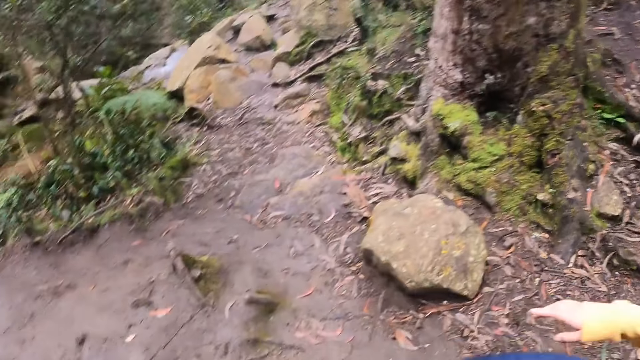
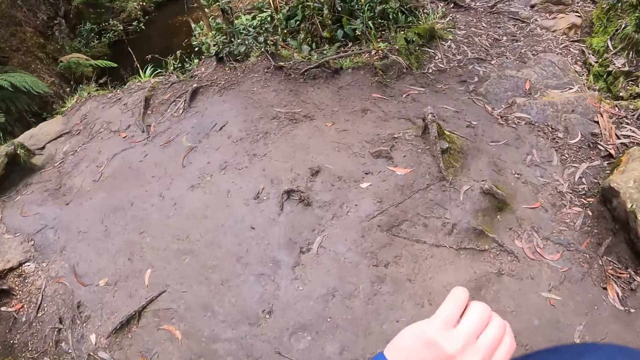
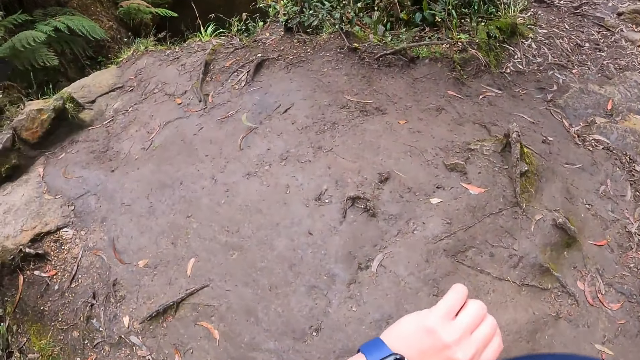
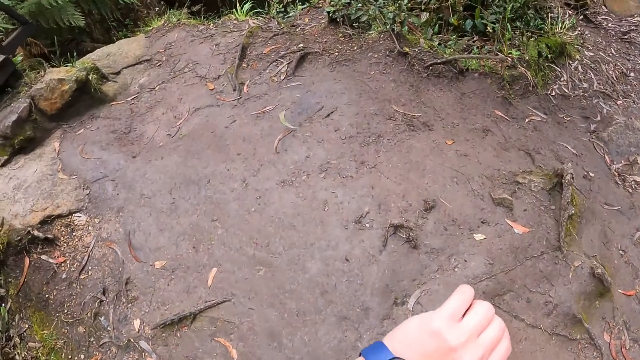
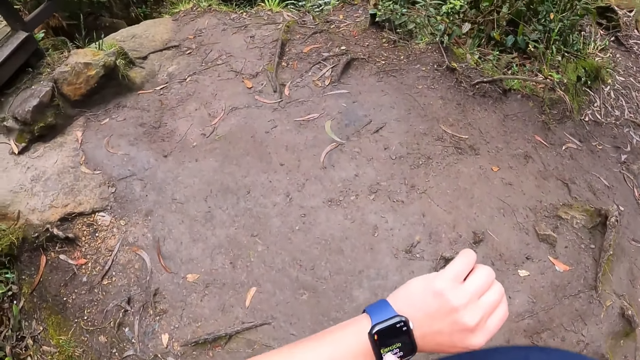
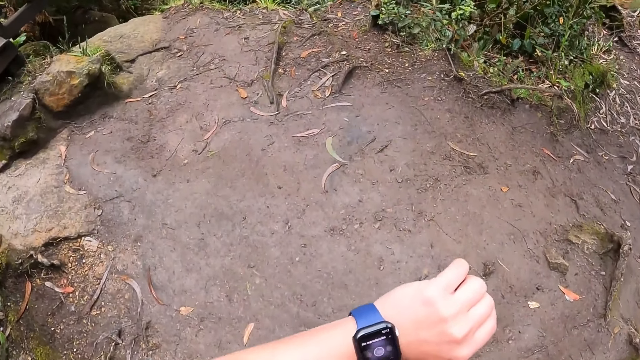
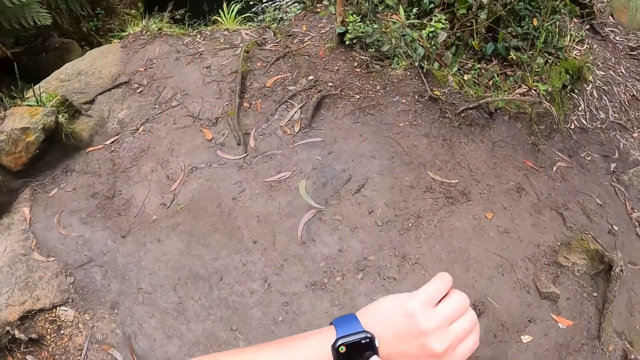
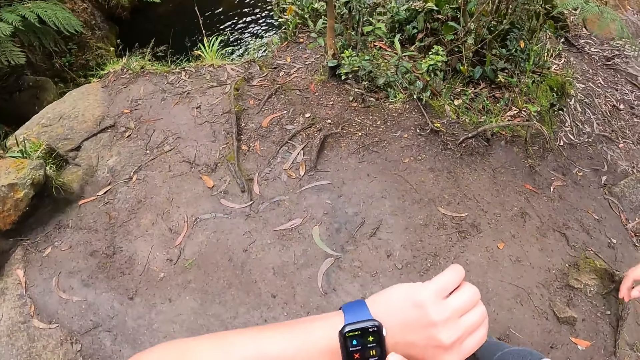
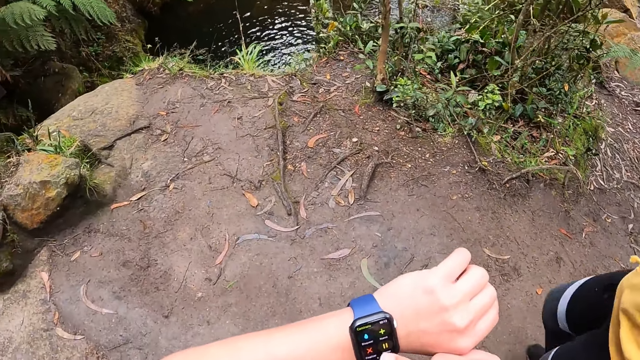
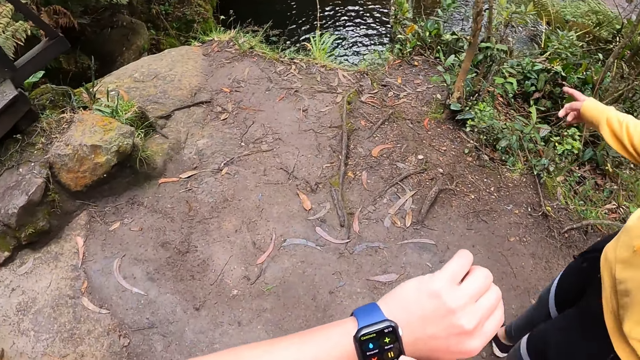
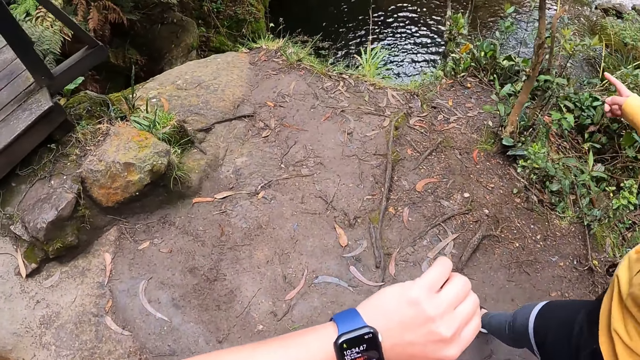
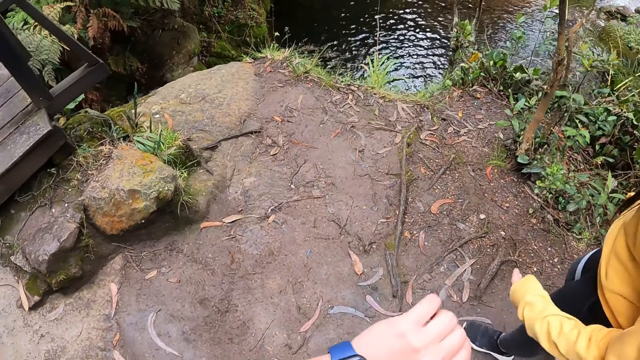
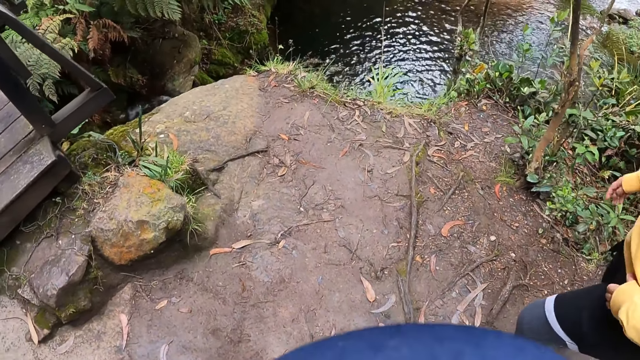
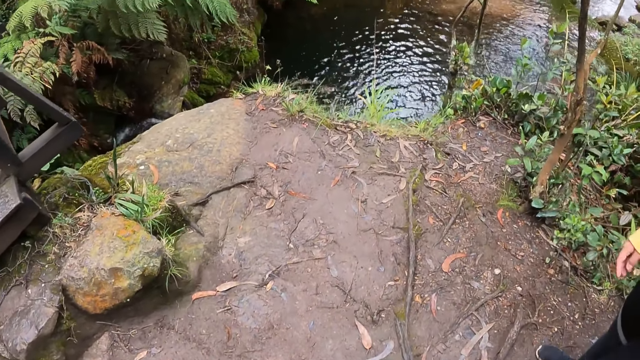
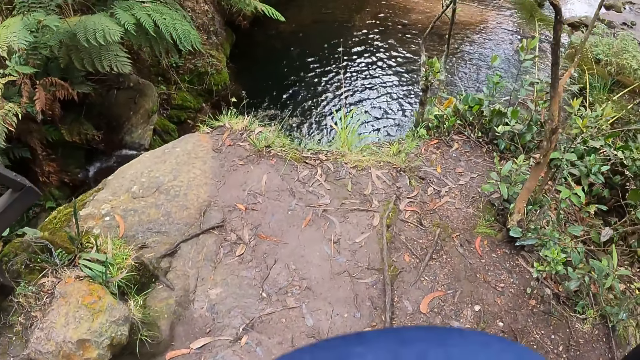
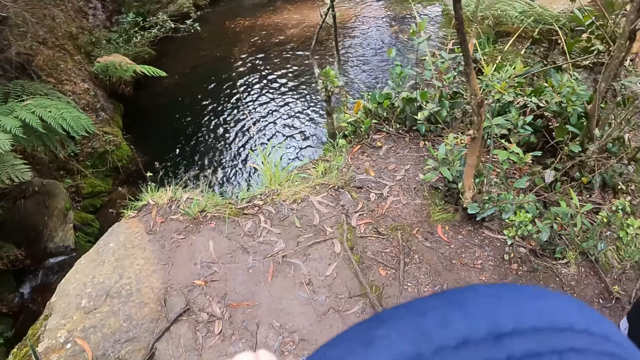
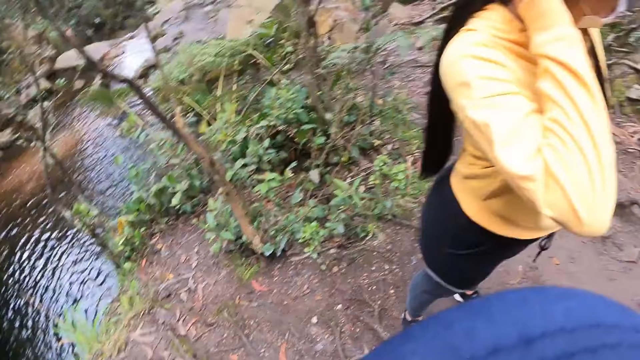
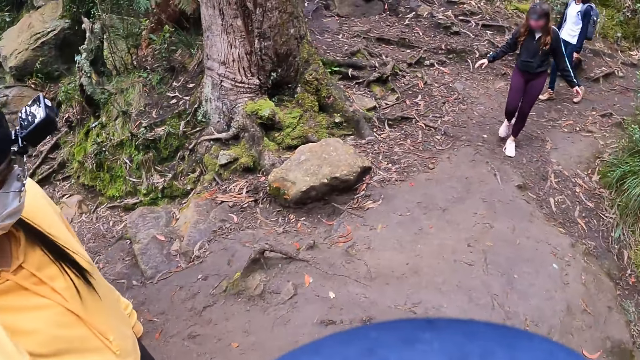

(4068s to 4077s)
The camera wearer operates a wristwatch on her left hand with her right hand. She watches the watch. A woman gestures to the lake with her right hand.

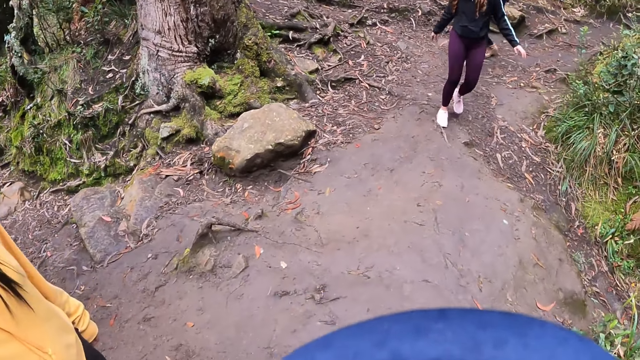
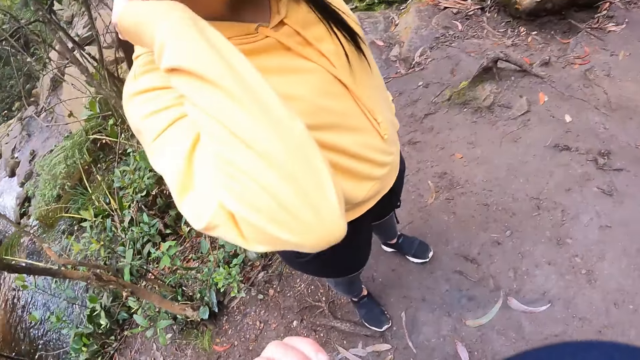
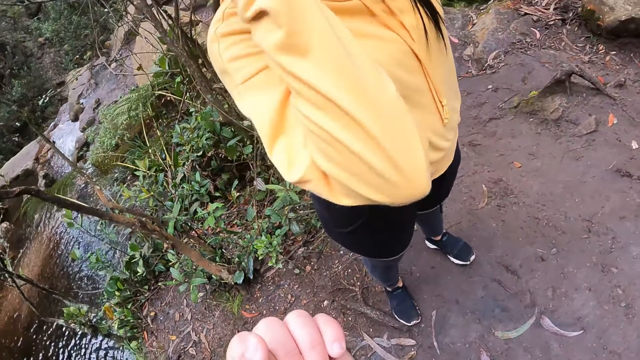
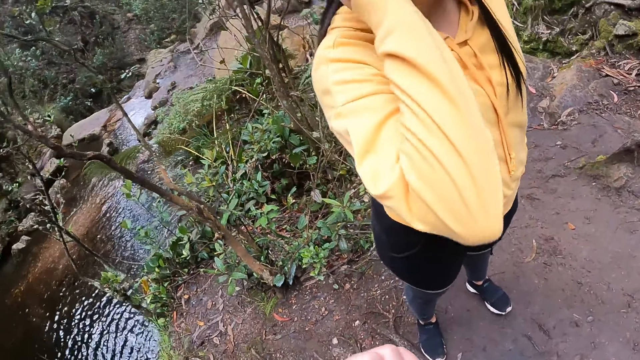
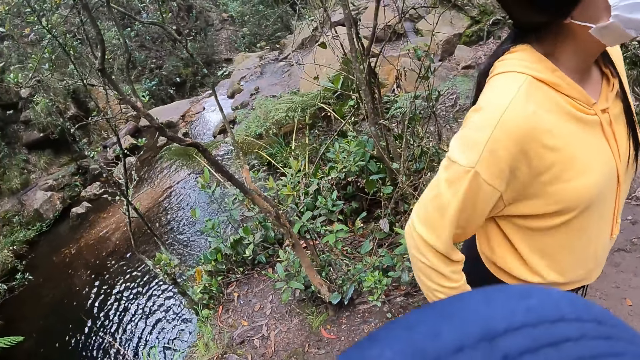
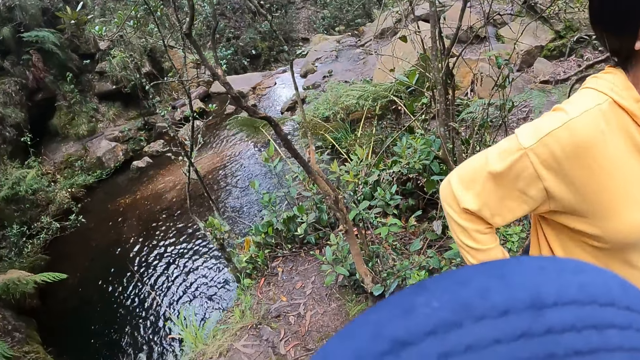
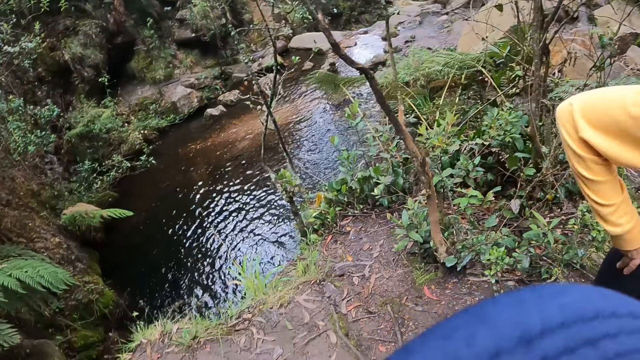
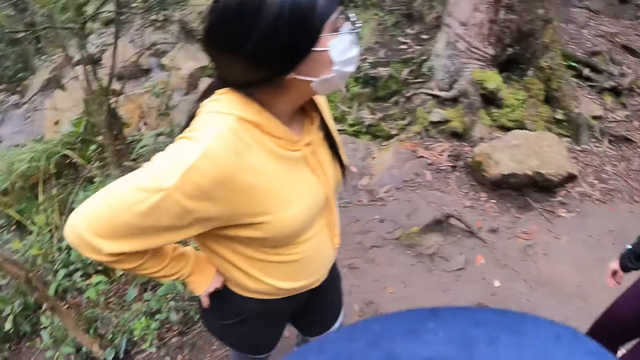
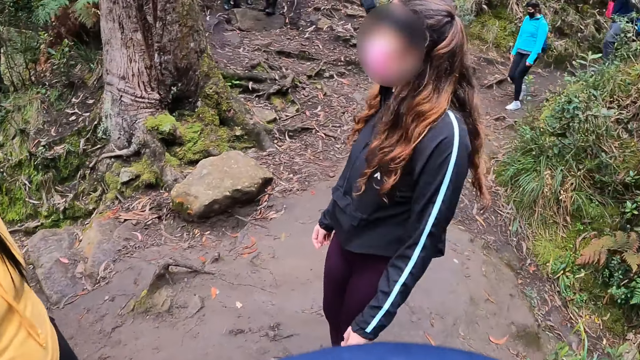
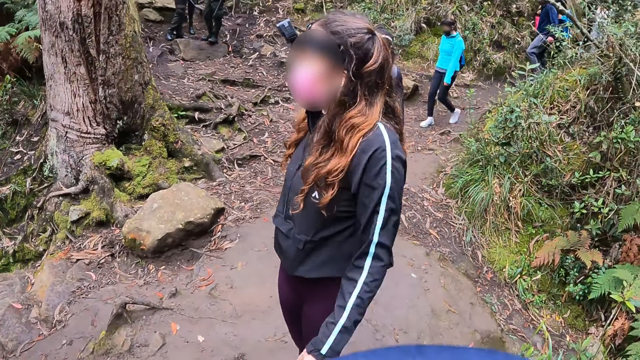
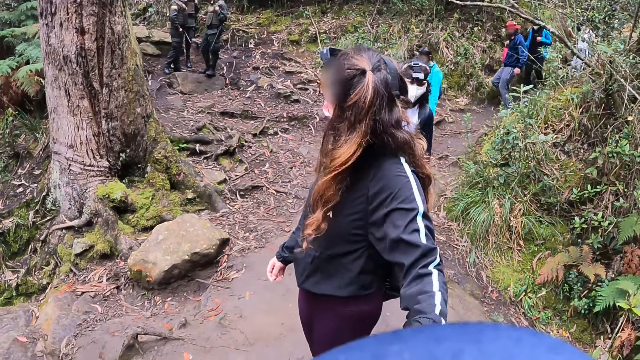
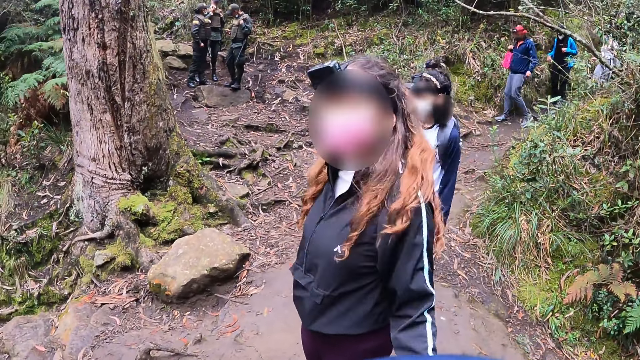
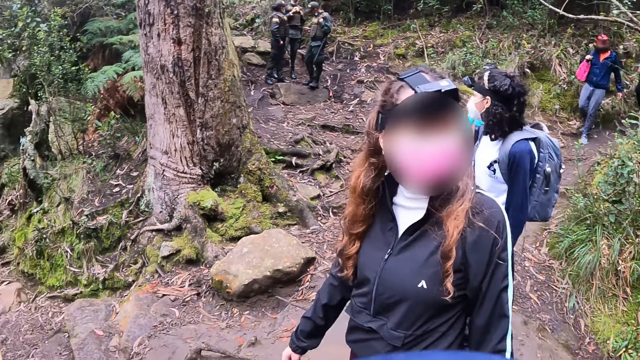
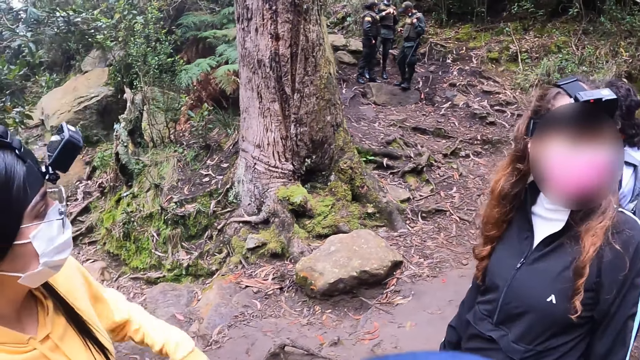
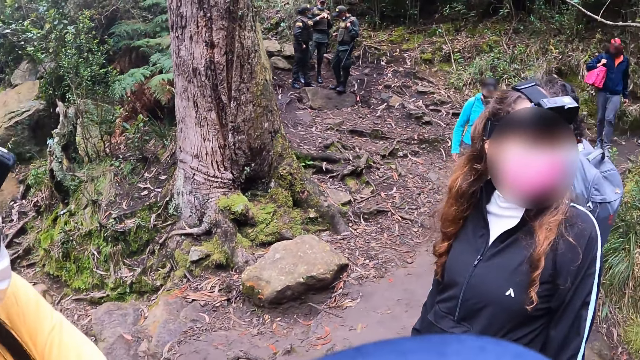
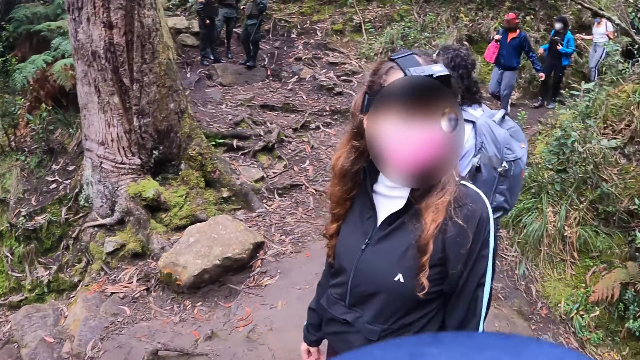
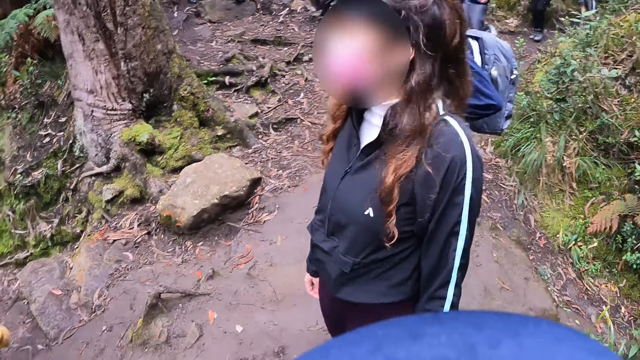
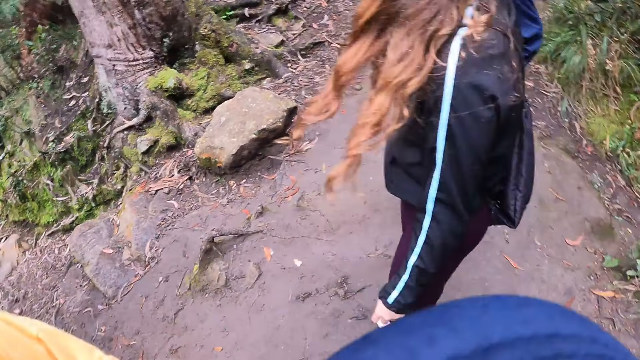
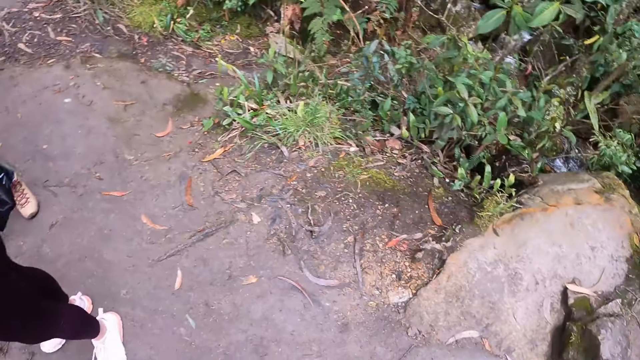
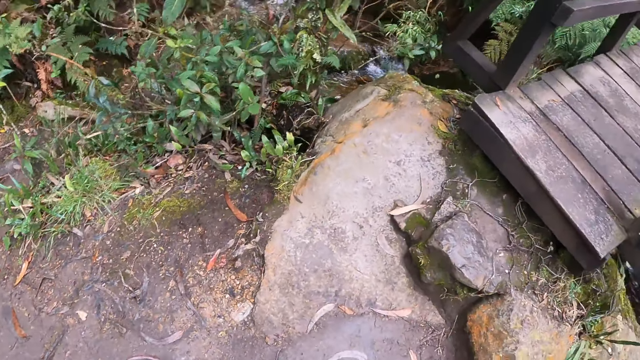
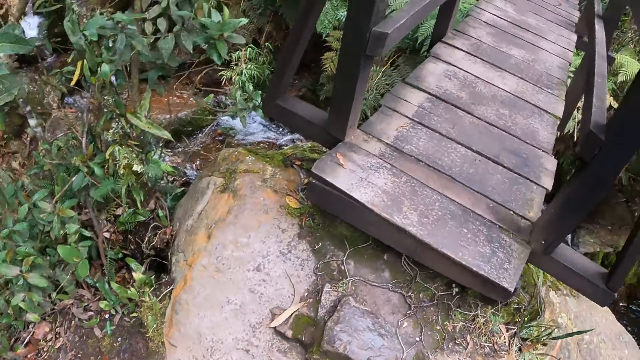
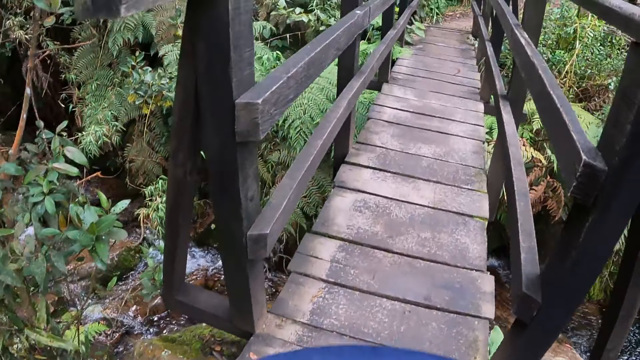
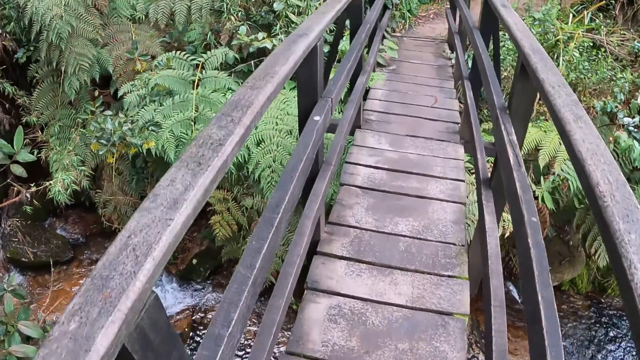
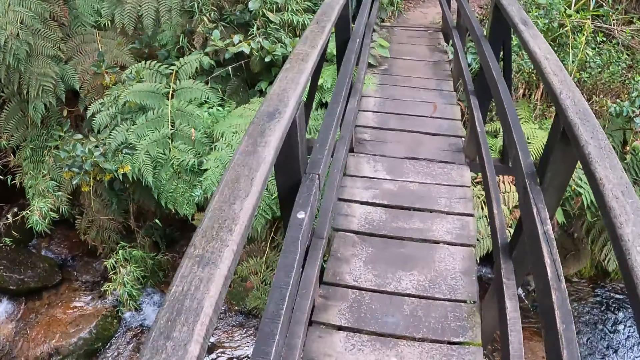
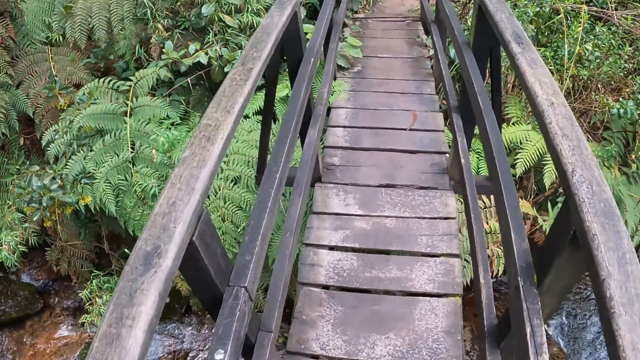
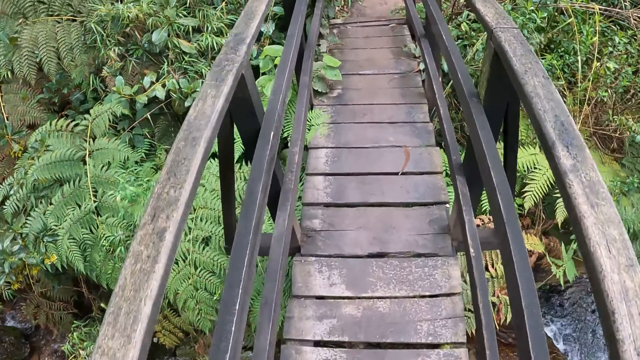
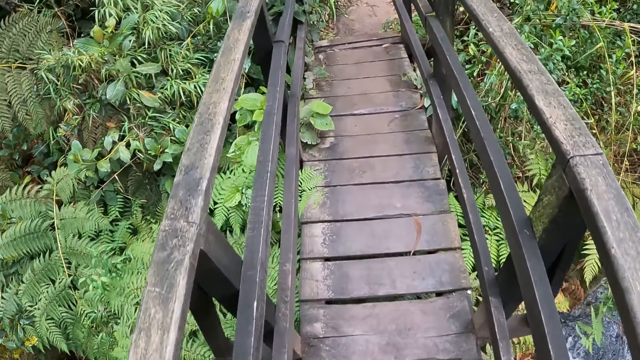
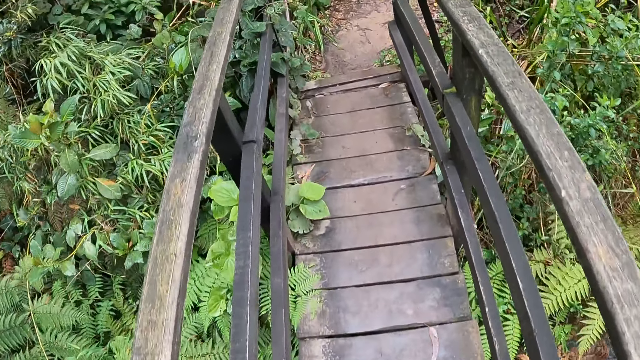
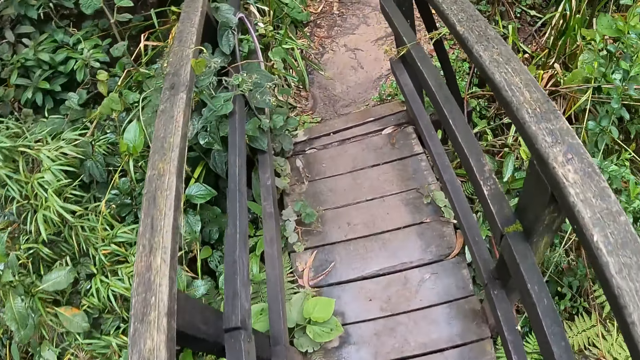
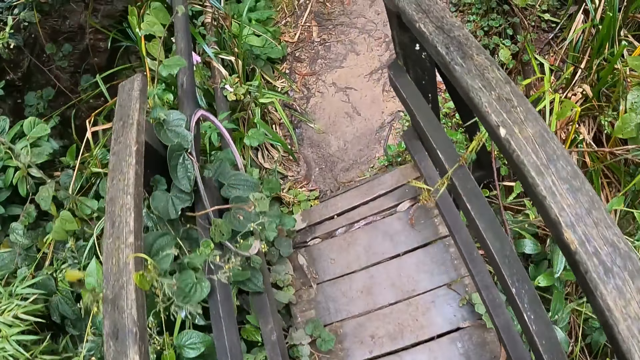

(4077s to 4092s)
A person touches the hair with the right hand and lowers the right hand. A lady raises the hand. The camera wearer walks to the bridge.
